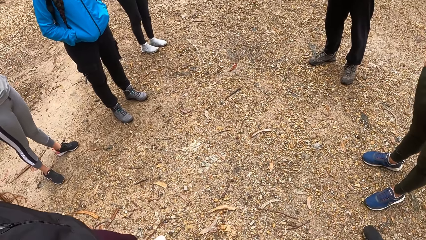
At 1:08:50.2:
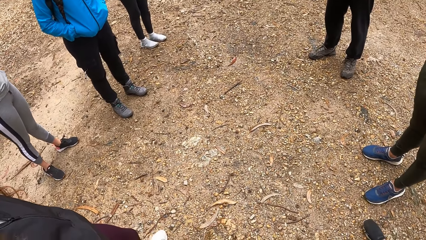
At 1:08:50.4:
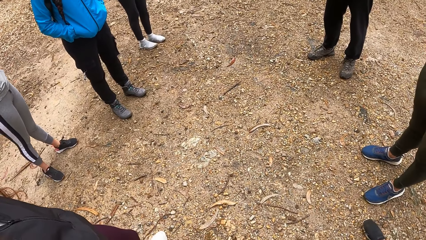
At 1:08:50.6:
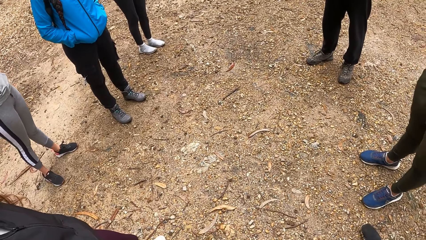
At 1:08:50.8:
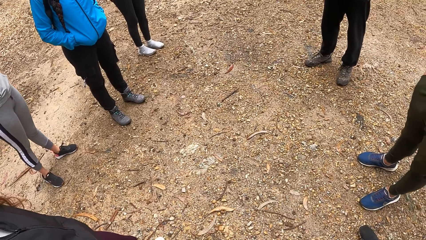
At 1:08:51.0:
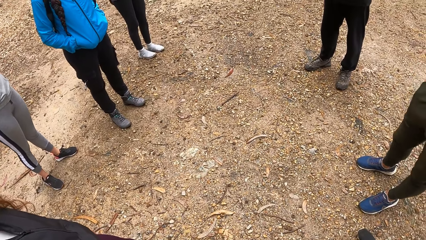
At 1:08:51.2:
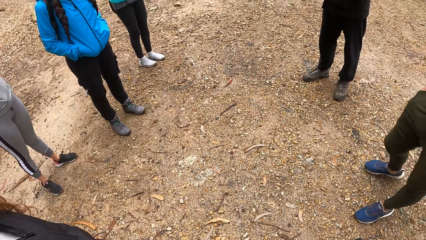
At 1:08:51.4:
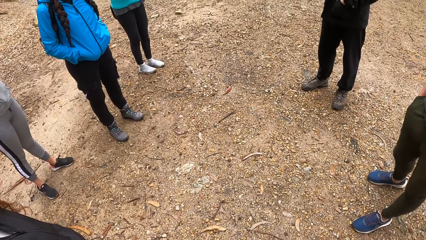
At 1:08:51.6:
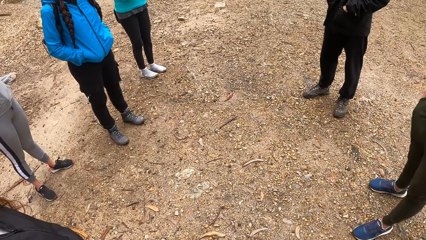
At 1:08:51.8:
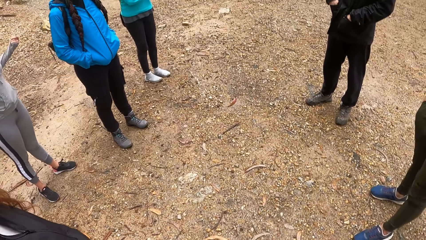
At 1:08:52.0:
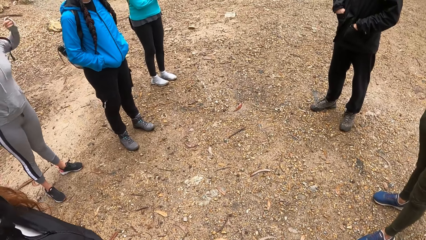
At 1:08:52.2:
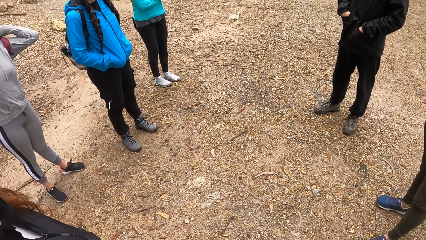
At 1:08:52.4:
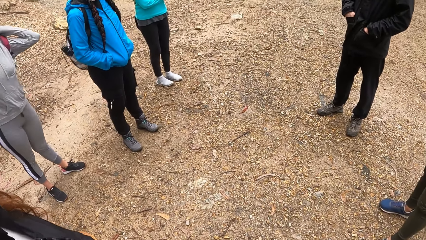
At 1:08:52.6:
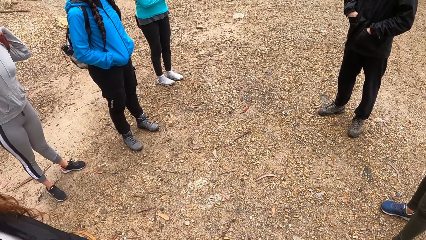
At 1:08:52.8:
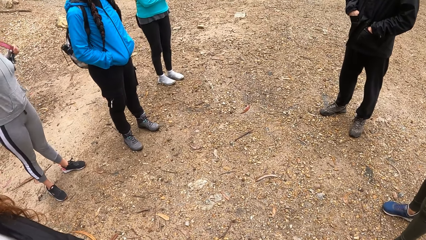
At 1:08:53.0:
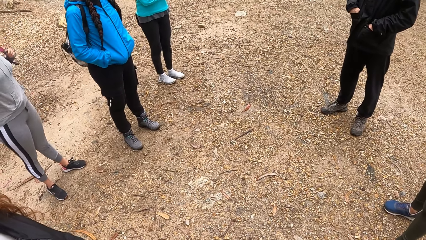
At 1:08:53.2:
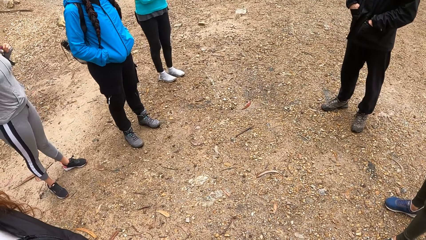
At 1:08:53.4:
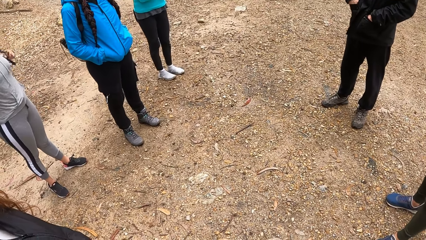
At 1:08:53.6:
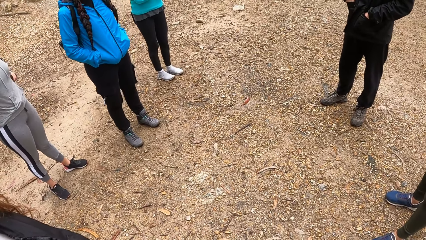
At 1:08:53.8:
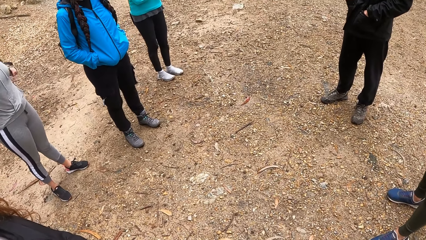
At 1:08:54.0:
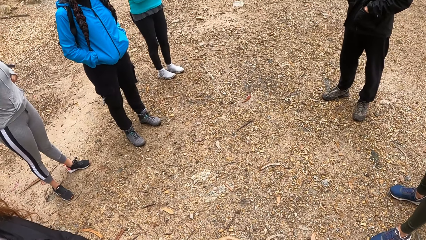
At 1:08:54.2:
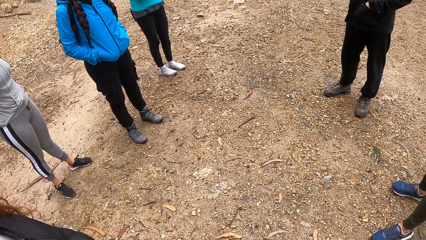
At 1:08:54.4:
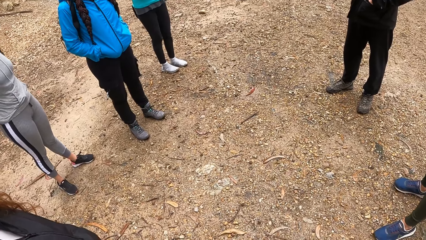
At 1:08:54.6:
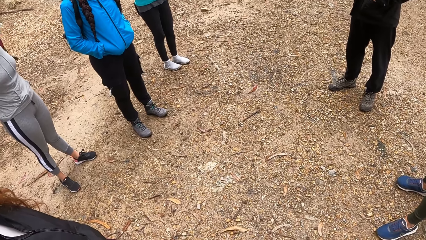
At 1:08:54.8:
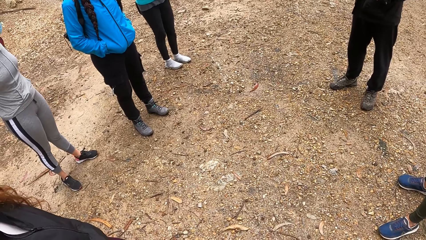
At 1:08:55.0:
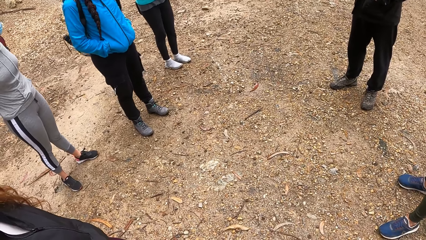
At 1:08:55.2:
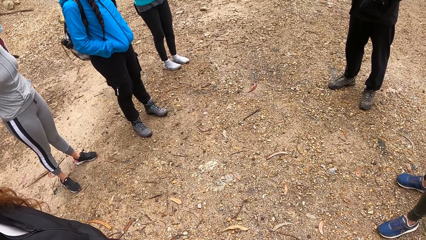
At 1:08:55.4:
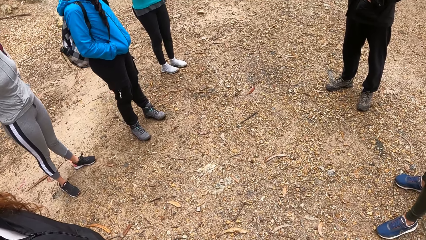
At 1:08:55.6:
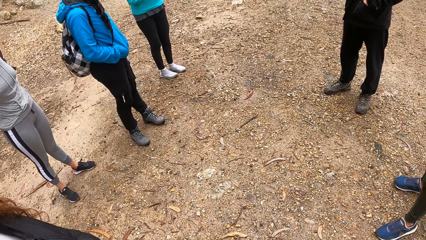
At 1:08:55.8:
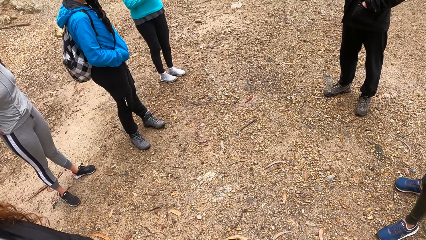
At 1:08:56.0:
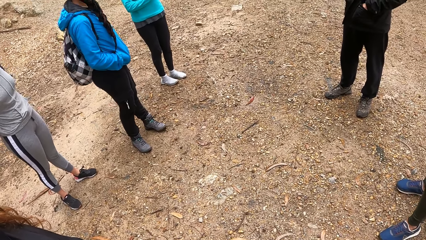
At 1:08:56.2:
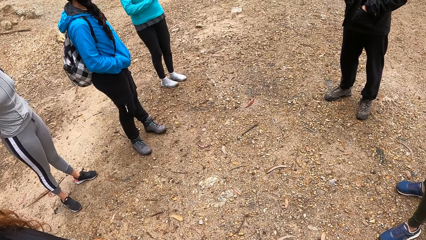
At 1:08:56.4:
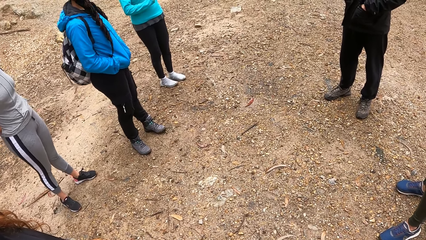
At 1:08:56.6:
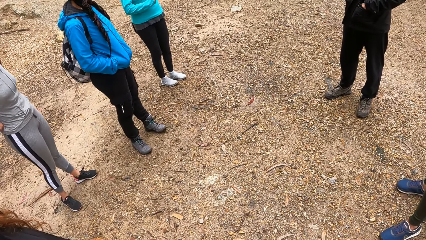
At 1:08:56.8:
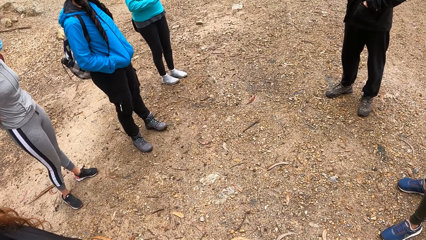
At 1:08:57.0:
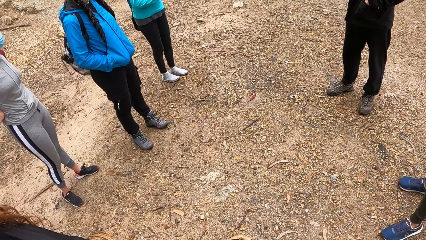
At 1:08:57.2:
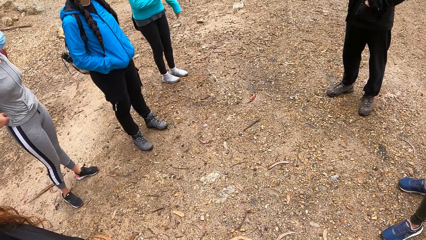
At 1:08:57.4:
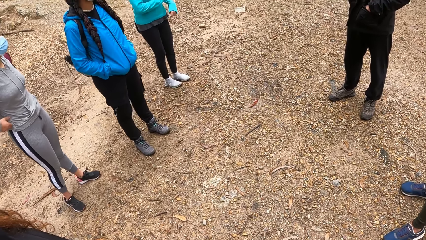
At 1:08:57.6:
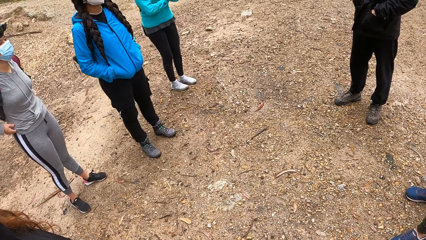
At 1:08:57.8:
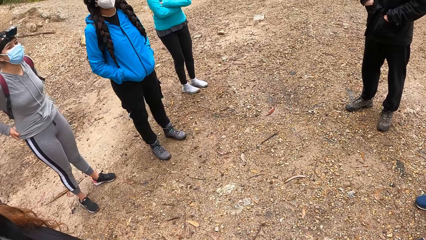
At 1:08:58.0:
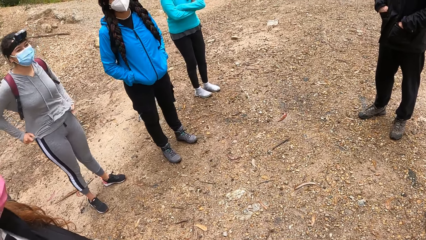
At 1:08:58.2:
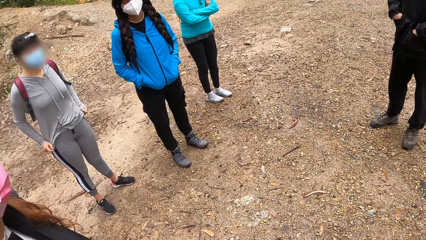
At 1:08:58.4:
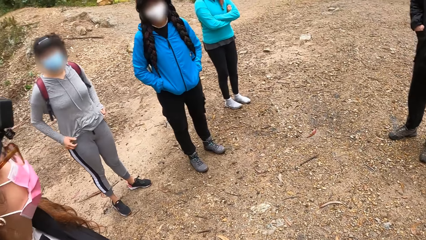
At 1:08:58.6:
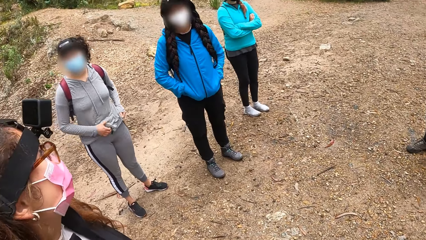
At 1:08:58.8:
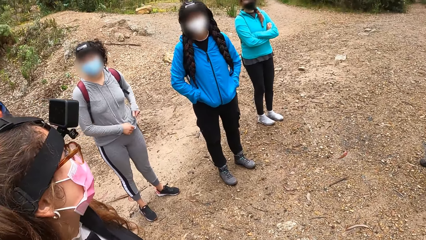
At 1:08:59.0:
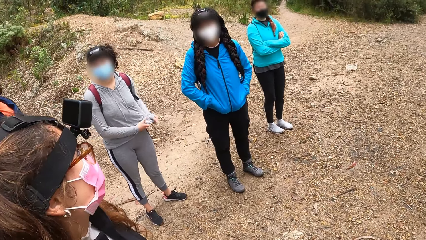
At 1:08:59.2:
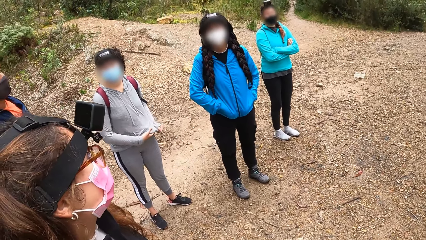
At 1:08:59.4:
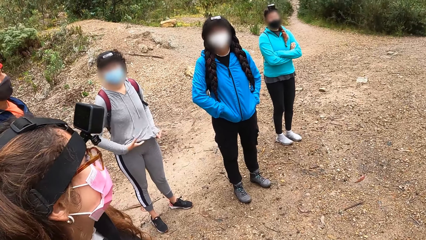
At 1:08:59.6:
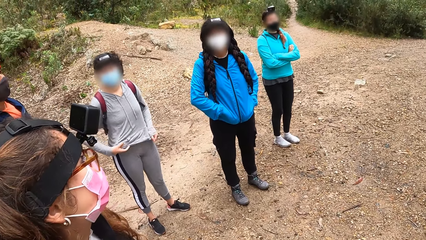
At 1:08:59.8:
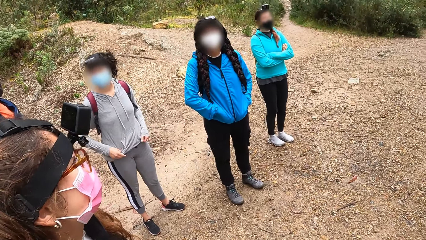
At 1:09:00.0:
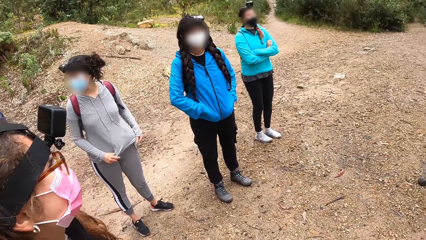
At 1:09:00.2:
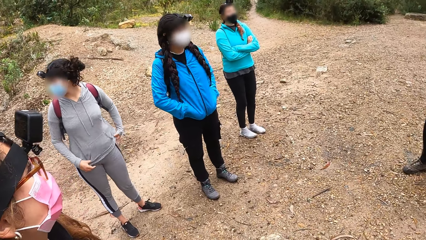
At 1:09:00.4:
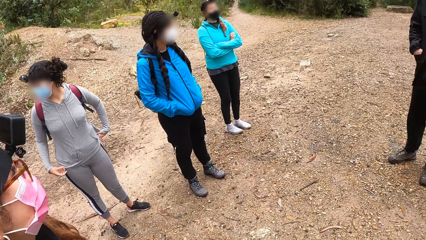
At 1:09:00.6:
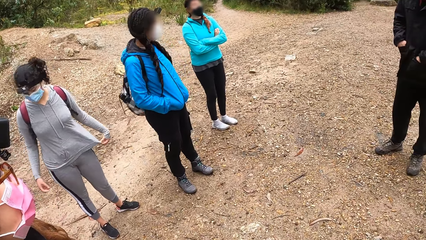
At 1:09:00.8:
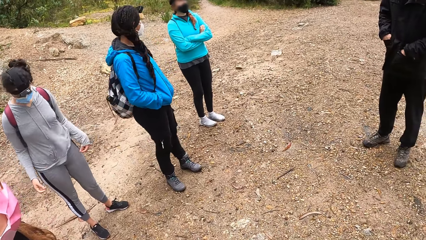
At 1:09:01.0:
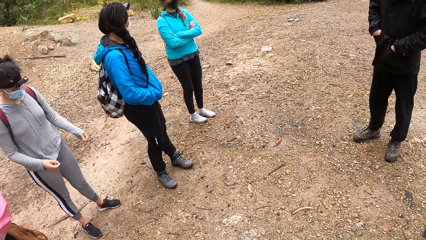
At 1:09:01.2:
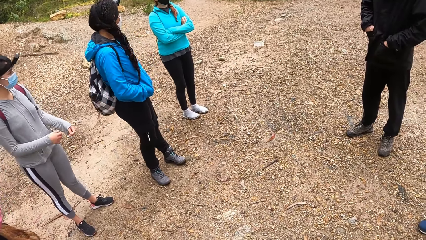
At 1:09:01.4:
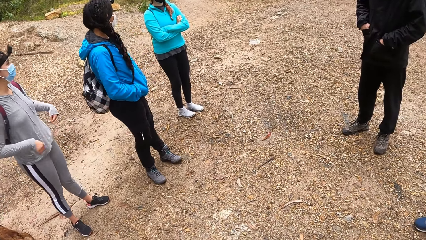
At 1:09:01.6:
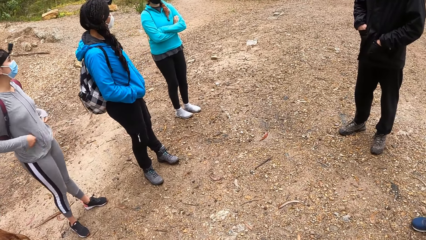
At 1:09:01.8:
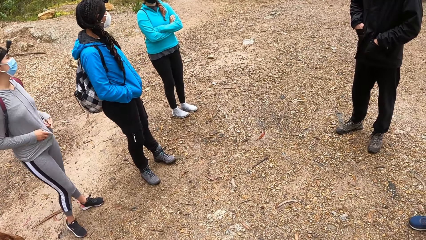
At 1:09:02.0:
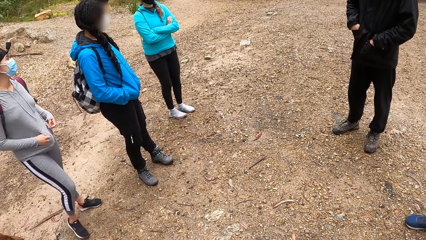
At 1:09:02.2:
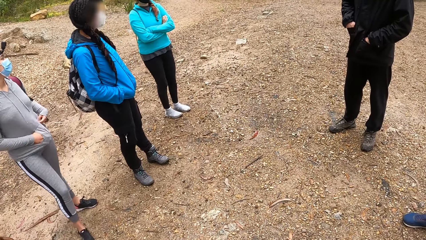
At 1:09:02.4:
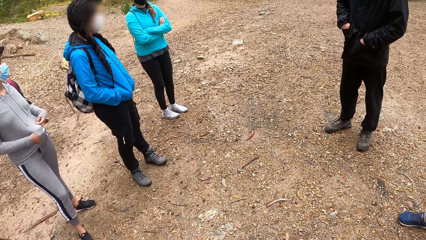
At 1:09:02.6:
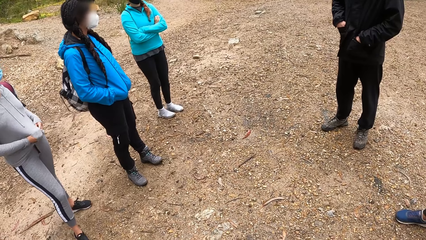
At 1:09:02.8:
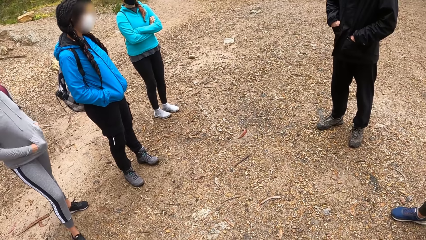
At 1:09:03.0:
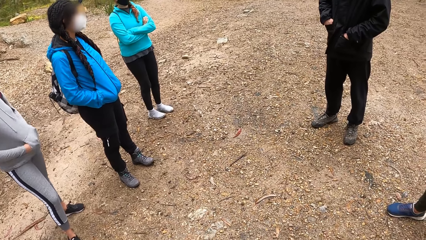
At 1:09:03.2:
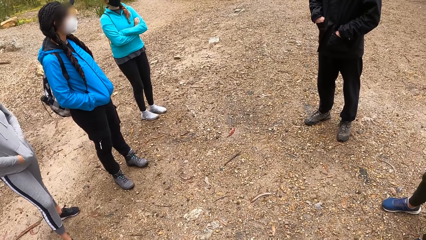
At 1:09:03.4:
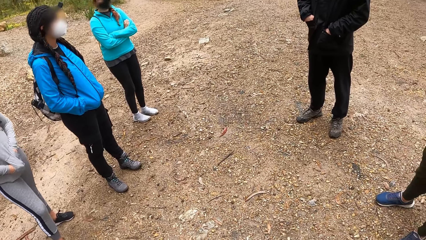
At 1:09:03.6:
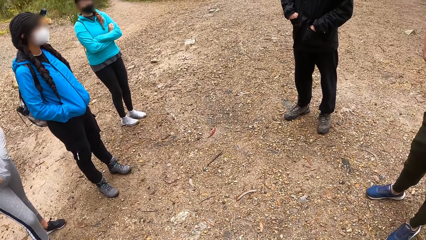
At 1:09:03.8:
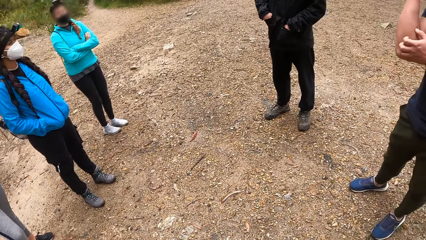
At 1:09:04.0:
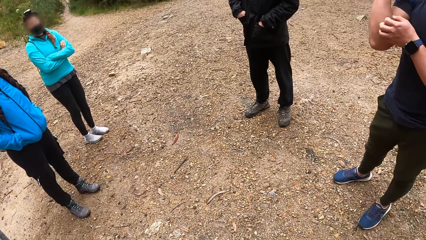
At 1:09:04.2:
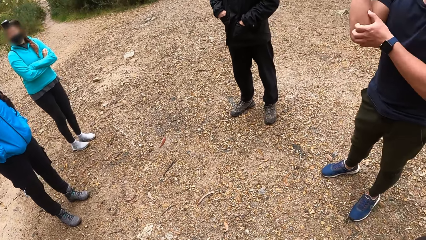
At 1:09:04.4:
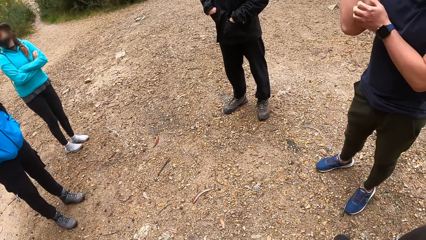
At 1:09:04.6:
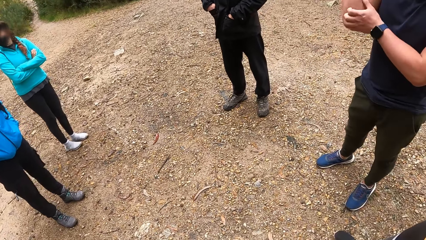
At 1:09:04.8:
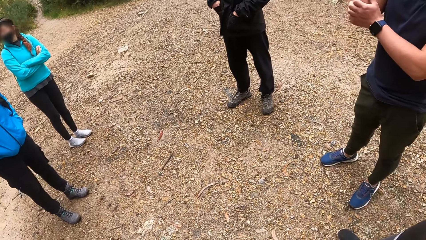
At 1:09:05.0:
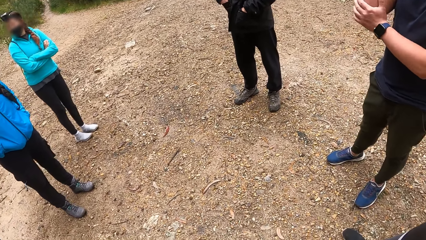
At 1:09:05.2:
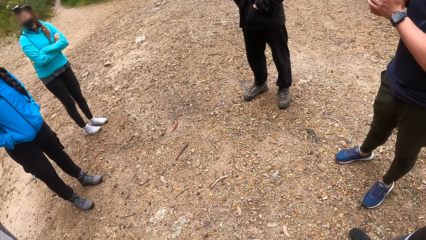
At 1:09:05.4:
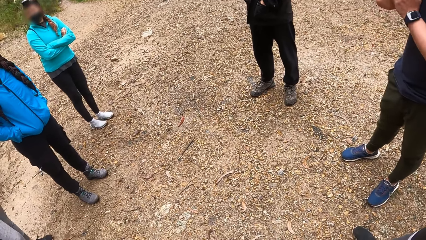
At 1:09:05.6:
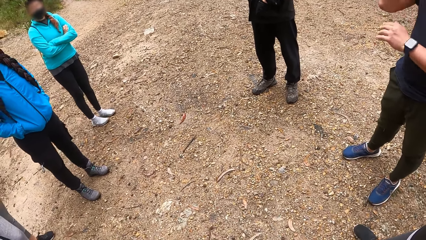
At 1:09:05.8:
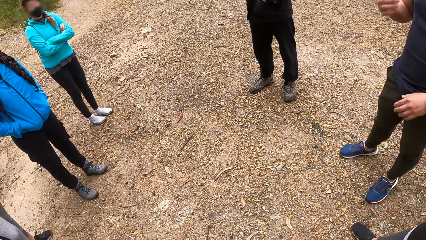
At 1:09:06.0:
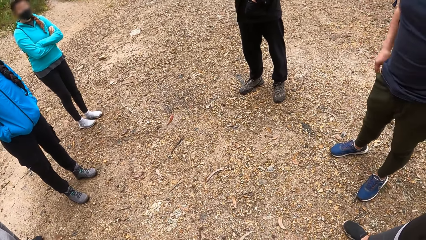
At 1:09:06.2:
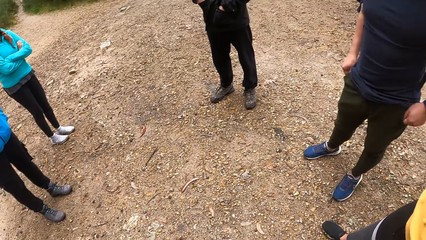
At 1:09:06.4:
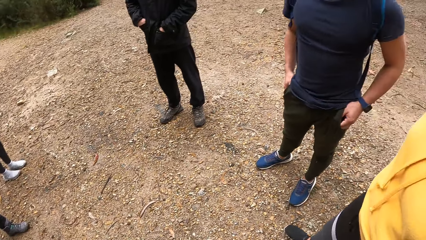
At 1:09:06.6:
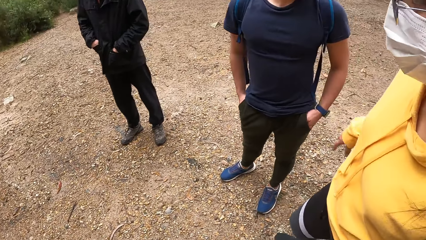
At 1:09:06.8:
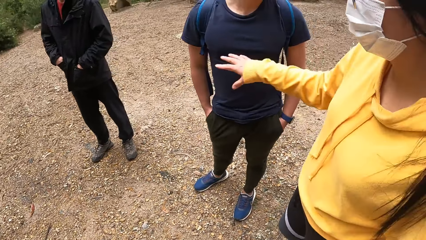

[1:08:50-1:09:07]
The woman adjusts her backpack with both hands. She adjusts her hoodie with both hands. The man scratches his right arm with his left hand. He rubs his elbow.
